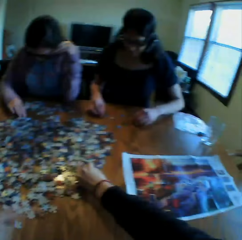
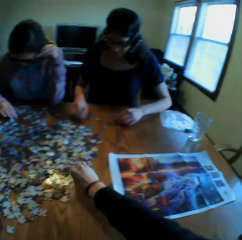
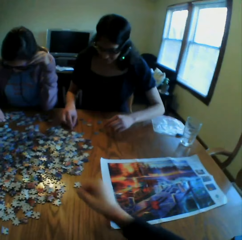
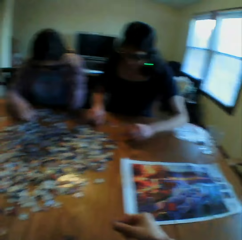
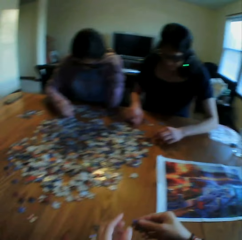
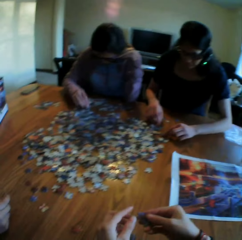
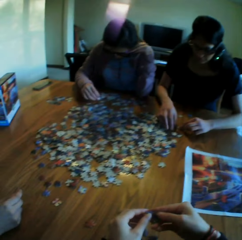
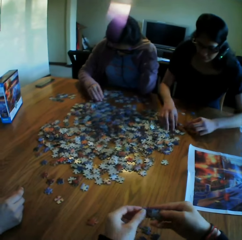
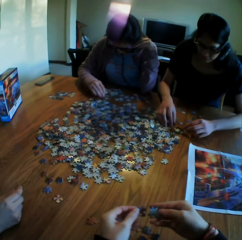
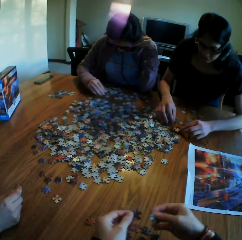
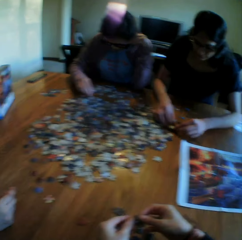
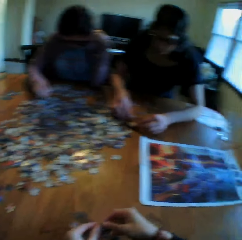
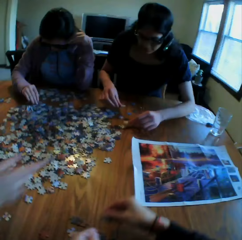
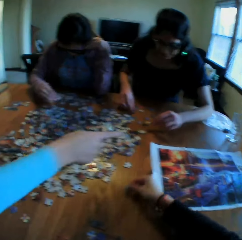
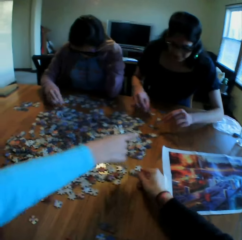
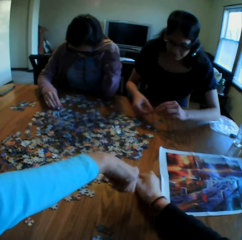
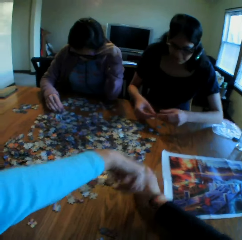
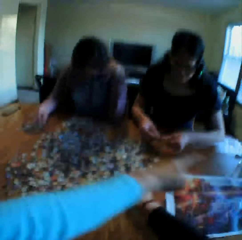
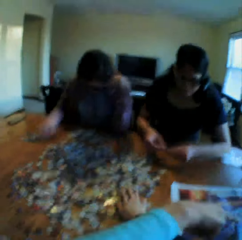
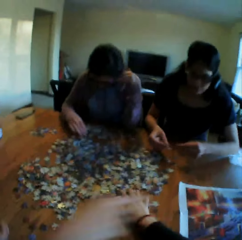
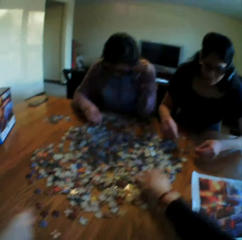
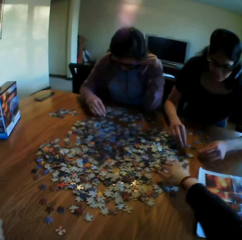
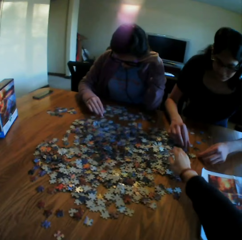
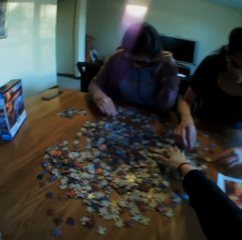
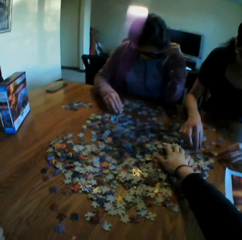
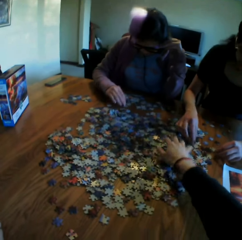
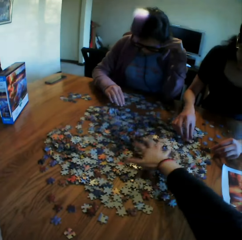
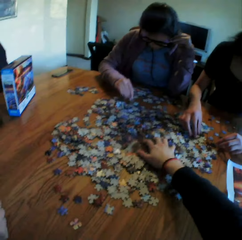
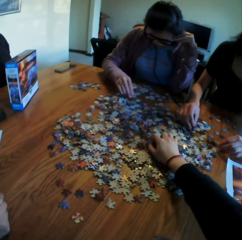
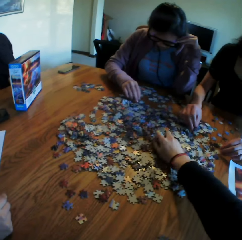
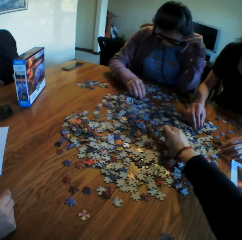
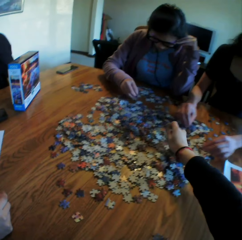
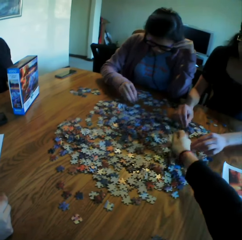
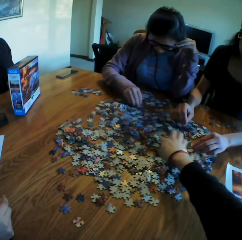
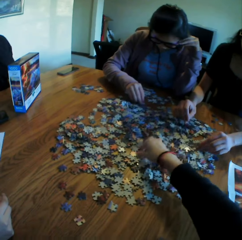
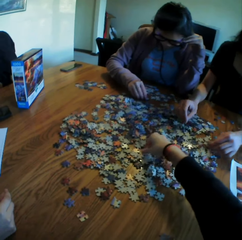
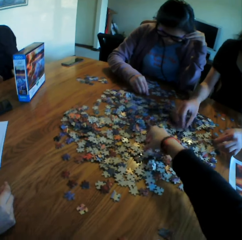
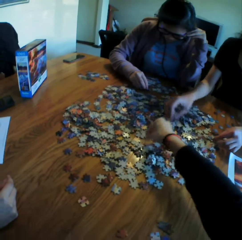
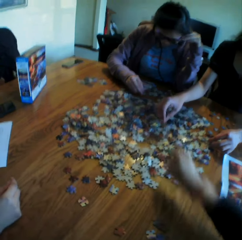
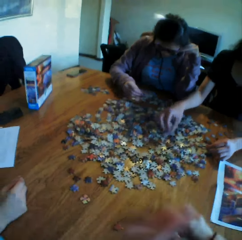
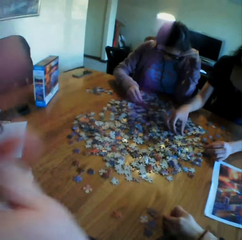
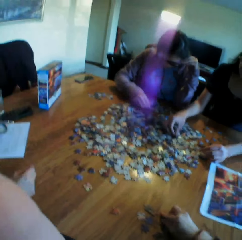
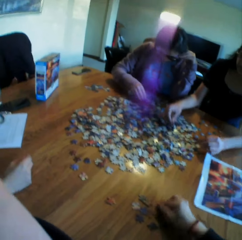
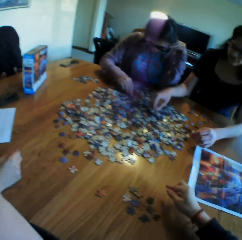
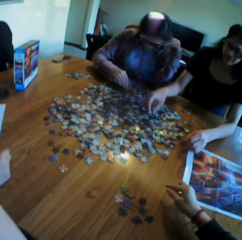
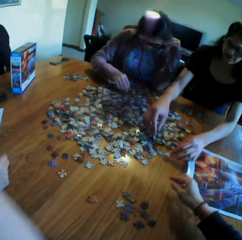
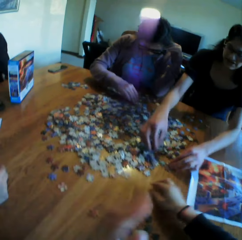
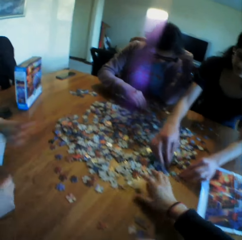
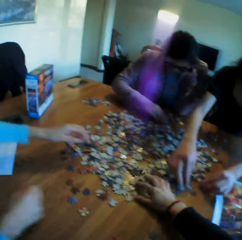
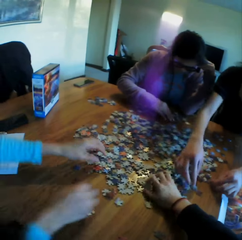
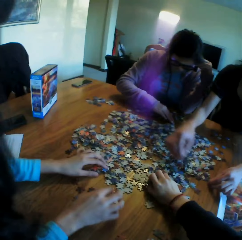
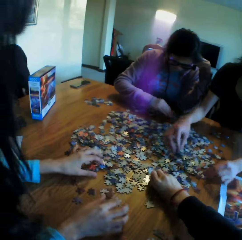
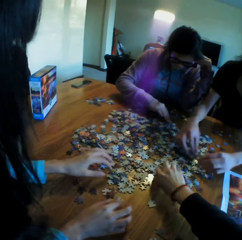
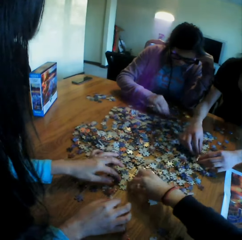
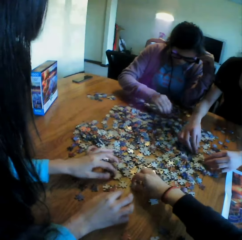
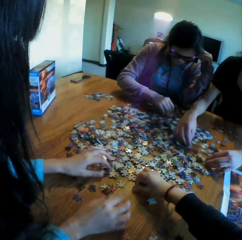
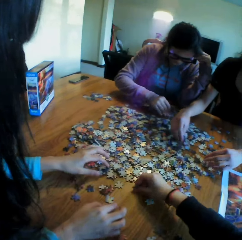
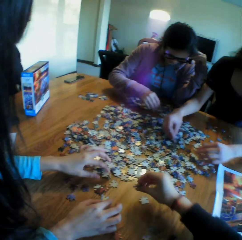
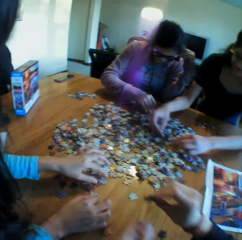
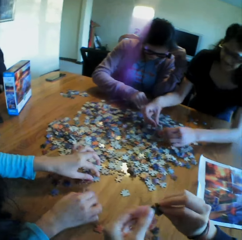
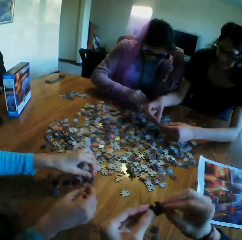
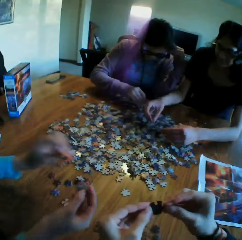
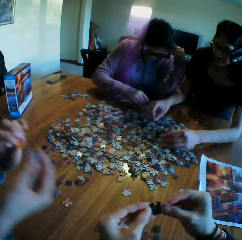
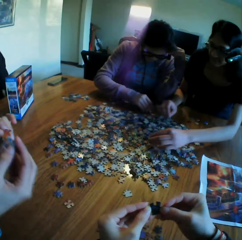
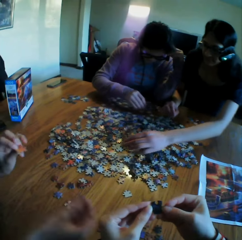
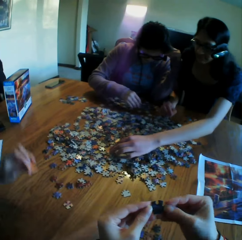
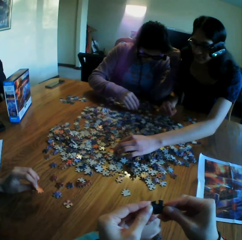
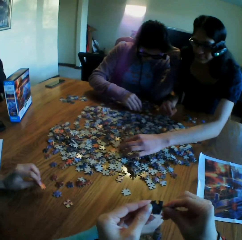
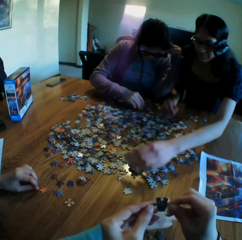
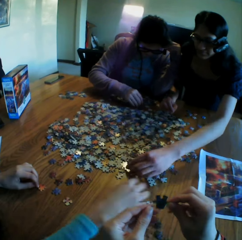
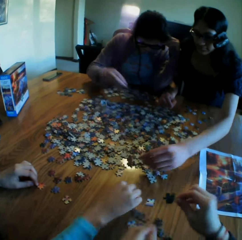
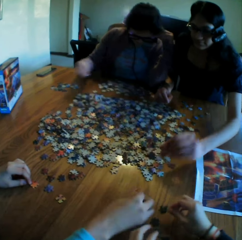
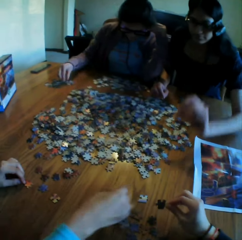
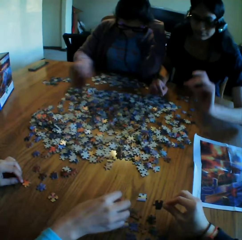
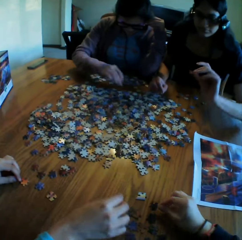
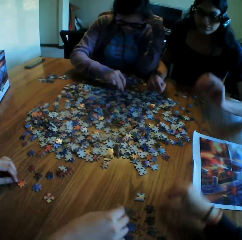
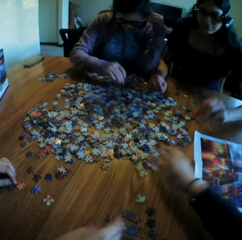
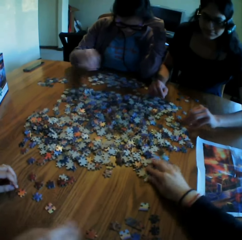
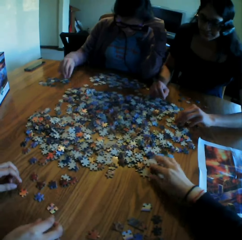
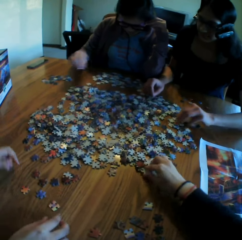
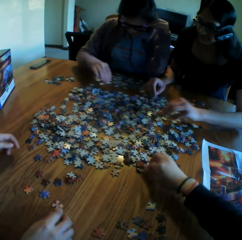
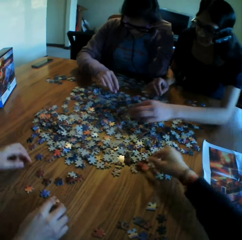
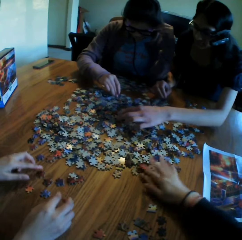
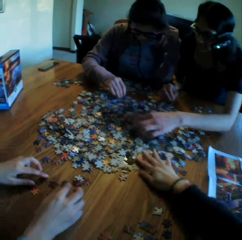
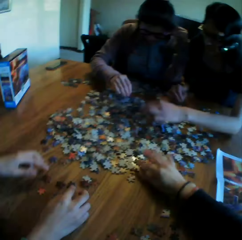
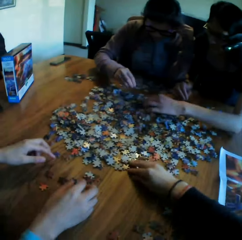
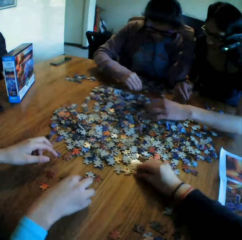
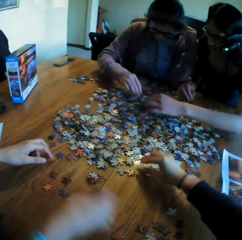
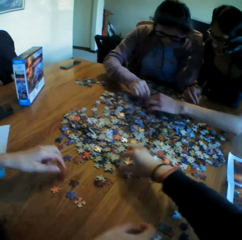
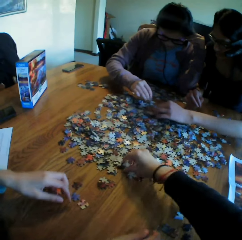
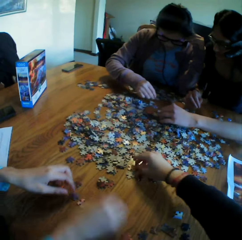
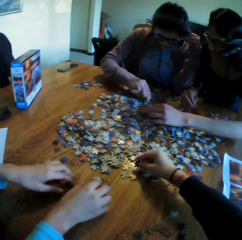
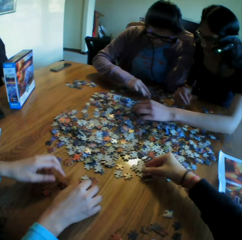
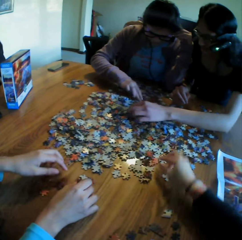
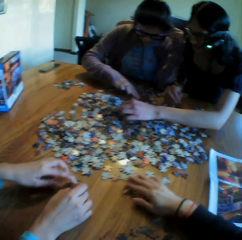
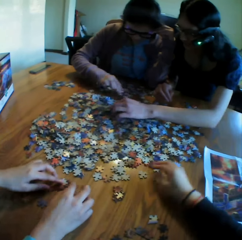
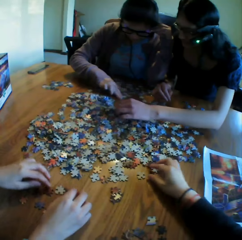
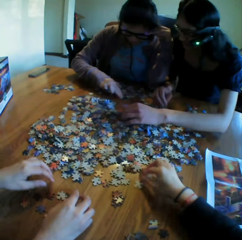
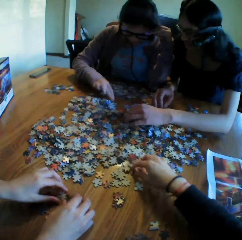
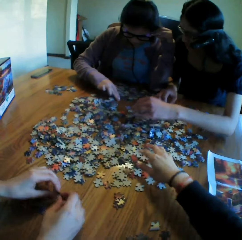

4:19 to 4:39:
A lady talks to the camera wearer. A woman points at the picture. The camera wearer picks up a puzzle, separates the puzzles on the hands, and puts the puzzle on the table. The woman points at the table. The camera wearer picks up the puzzles. Another lady arranges the jigsaw clipart. A third lady arranges the jigsaw clipart. The camera wearer arranges the jigsaw clipart. The third lady talks. The camera wearer puts the puzzle on the table and adjusts the camera. They collect the puzzles. The woman picks up the puzzles on the table. The third lady arranges the jigsaw clipart. The camera wearer arranges the jigsaw clipart. The second lady arranges the jigsaw clipart. The first lady arranges the jigsaw clipart. The camera wearer talks and looks at the puzzle. The woman converses with the camera wearer and puts the puzzle on the table. The camera wearer puts the puzzle on the table, picks up the puzzle, and moves the puzzles on the table.

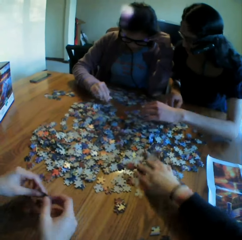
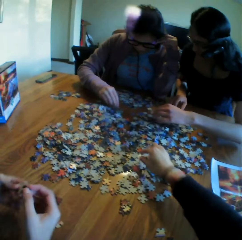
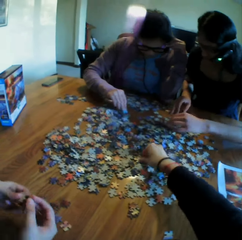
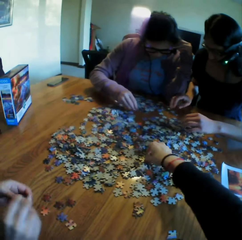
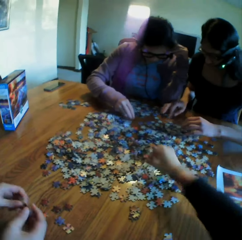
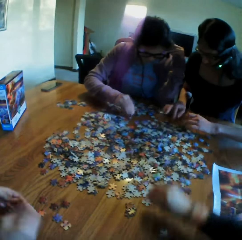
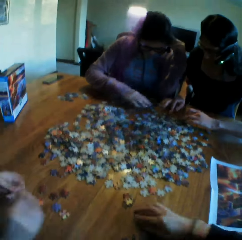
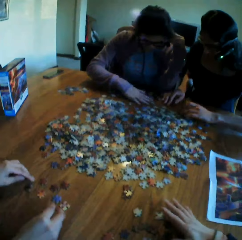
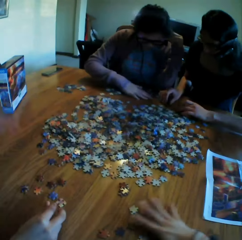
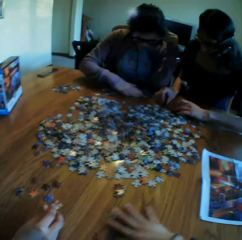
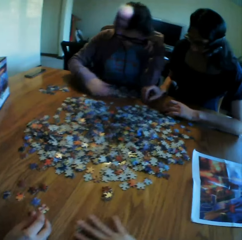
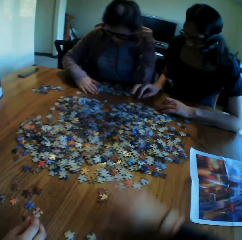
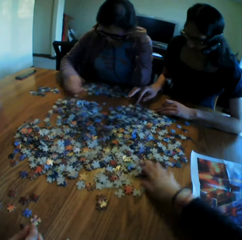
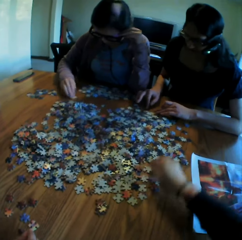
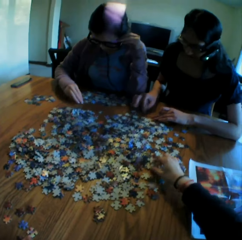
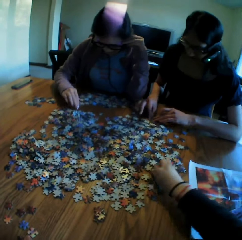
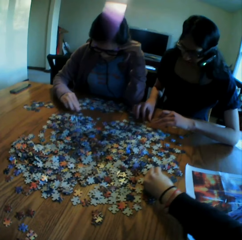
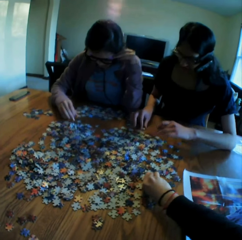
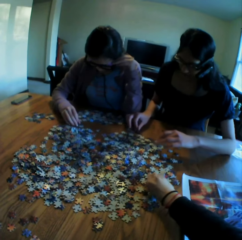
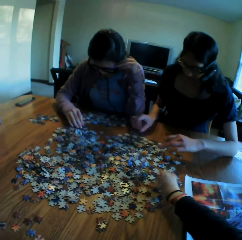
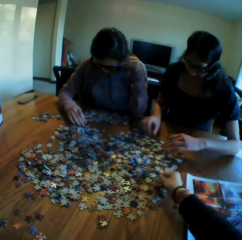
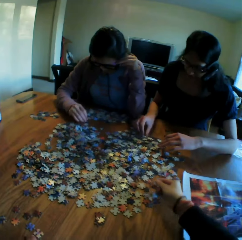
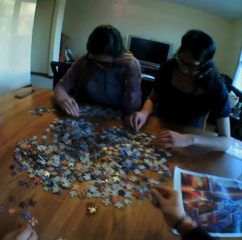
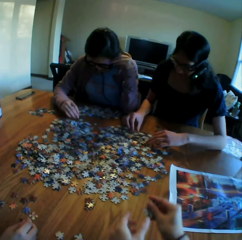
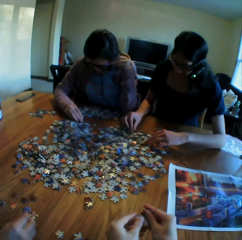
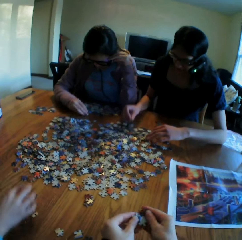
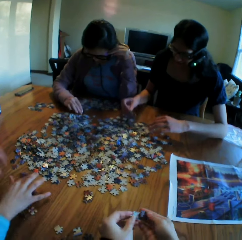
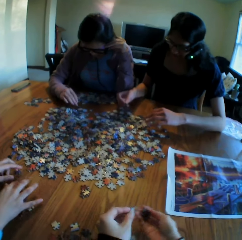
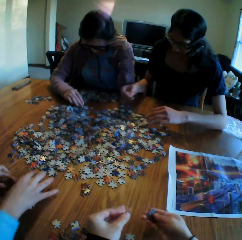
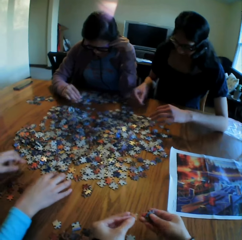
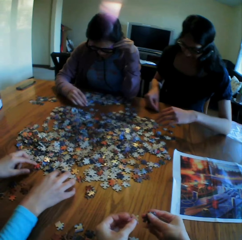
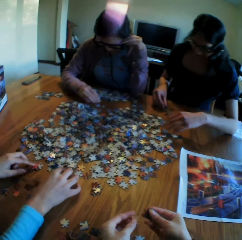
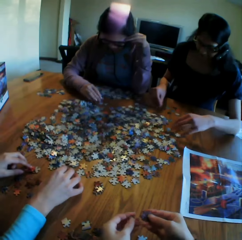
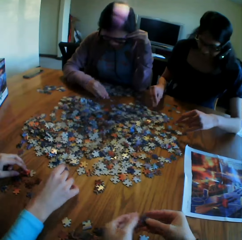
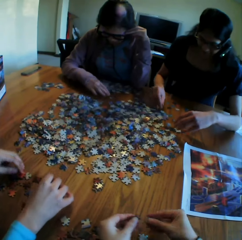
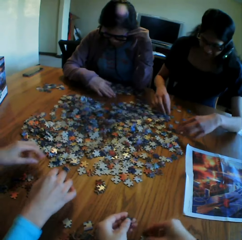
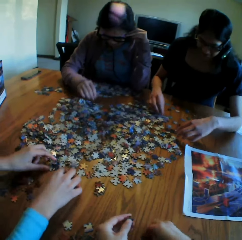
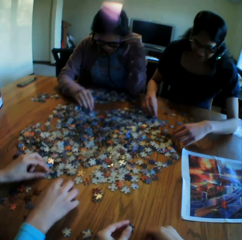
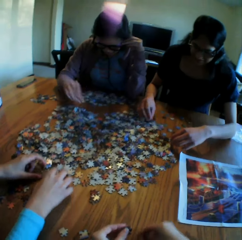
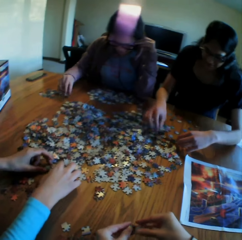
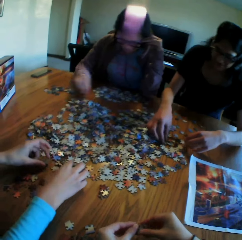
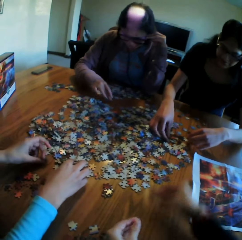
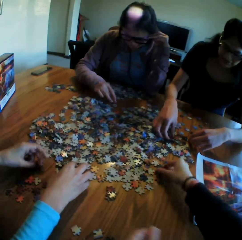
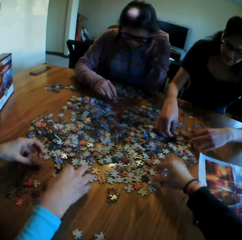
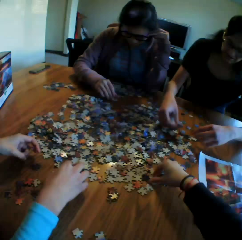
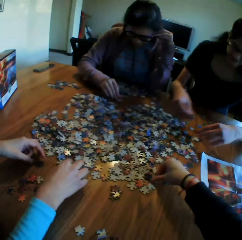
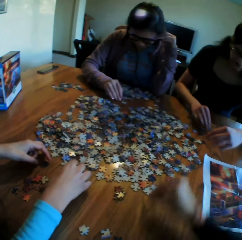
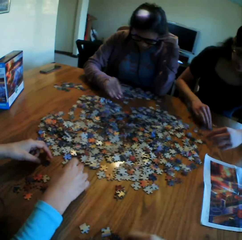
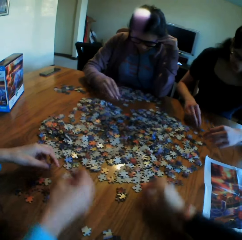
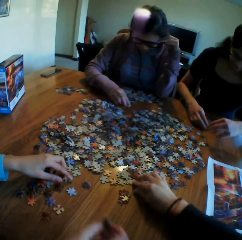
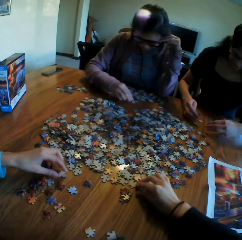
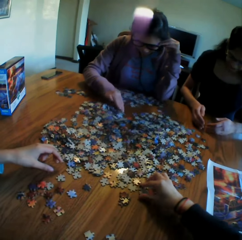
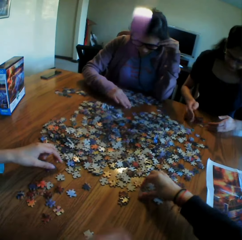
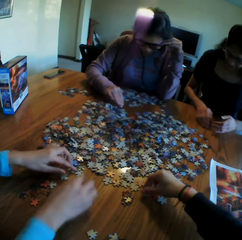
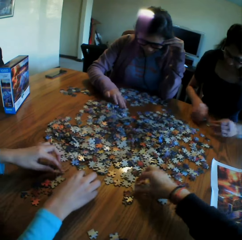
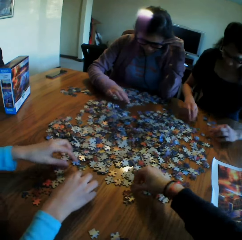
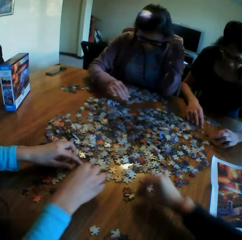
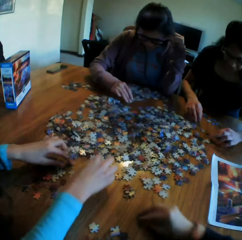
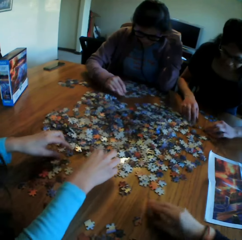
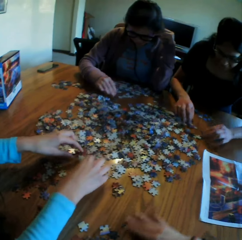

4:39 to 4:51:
The camera wearer puts a puzzle on the table, moves the puzzles on the table, and collects the puzzles. They pick up the puzzles and look at the puzzles on the hand. They put the puzzle on the table, pick up a puzzle, put the puzzle on the table, pick up a puzzle, and turn the puzzle on the table.
